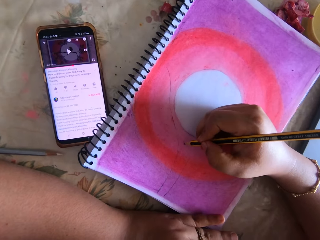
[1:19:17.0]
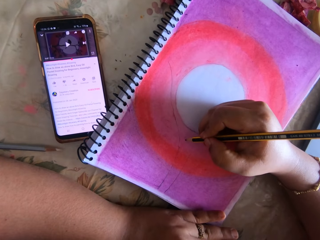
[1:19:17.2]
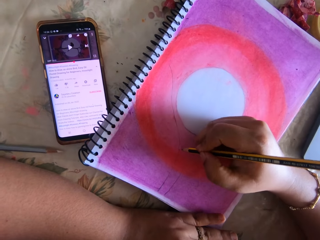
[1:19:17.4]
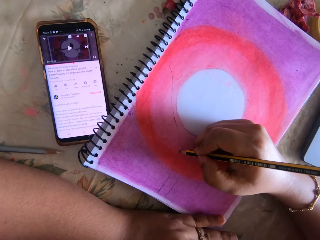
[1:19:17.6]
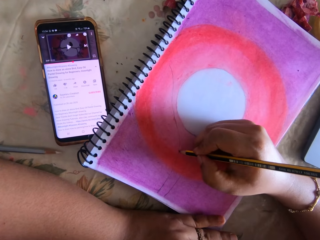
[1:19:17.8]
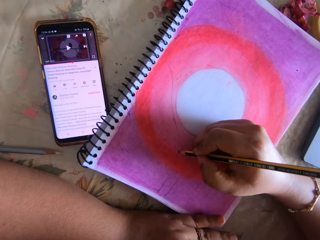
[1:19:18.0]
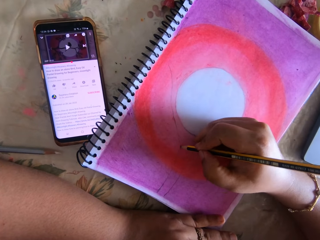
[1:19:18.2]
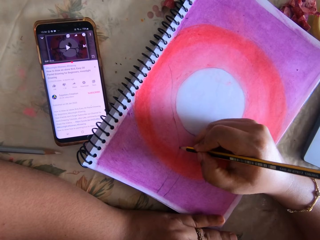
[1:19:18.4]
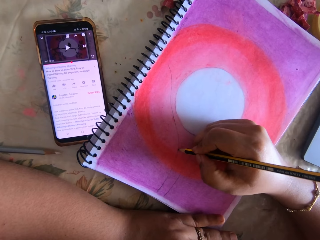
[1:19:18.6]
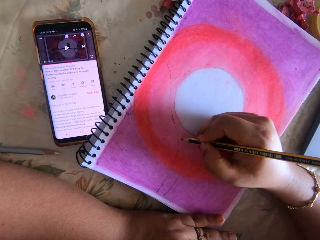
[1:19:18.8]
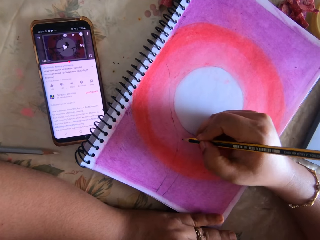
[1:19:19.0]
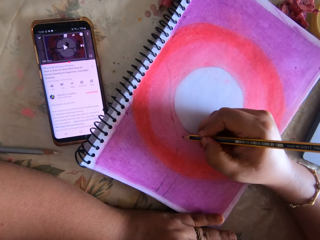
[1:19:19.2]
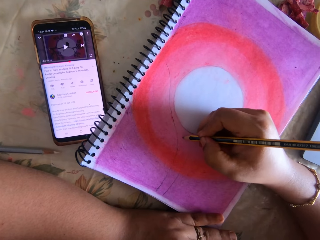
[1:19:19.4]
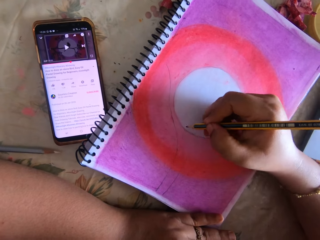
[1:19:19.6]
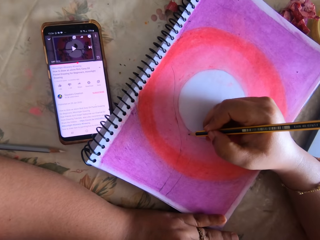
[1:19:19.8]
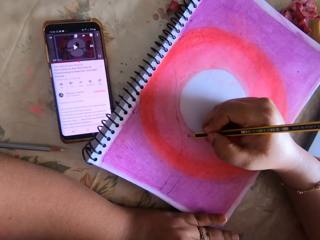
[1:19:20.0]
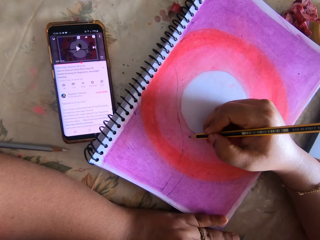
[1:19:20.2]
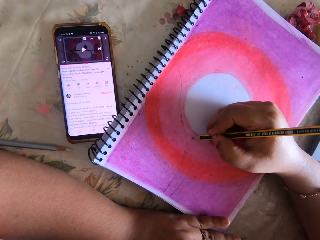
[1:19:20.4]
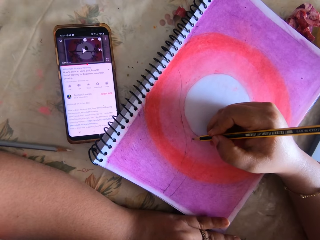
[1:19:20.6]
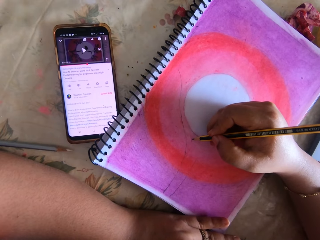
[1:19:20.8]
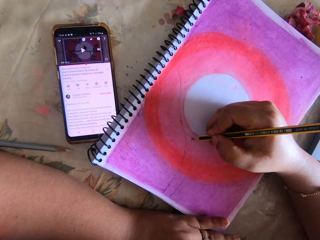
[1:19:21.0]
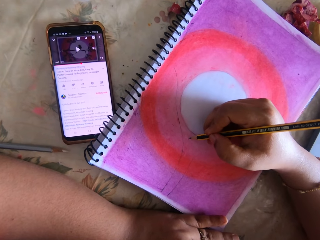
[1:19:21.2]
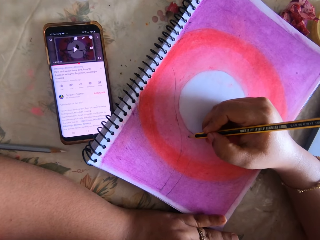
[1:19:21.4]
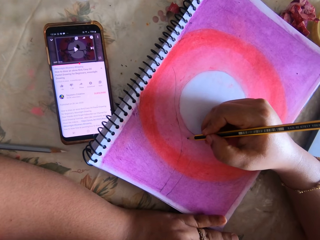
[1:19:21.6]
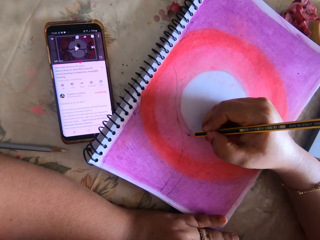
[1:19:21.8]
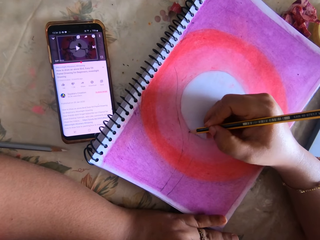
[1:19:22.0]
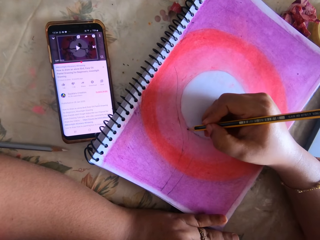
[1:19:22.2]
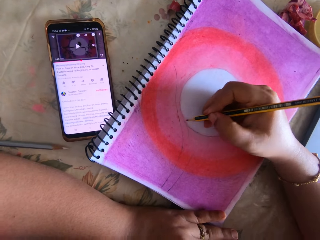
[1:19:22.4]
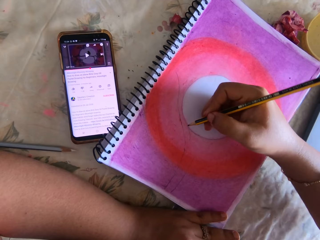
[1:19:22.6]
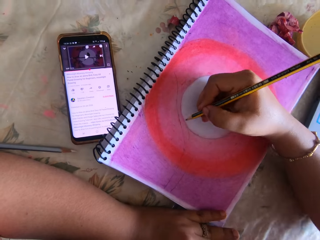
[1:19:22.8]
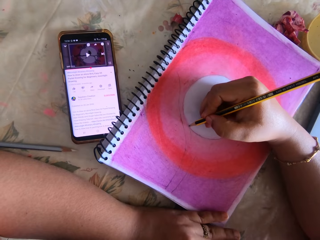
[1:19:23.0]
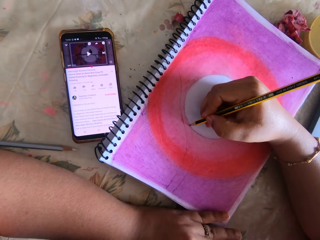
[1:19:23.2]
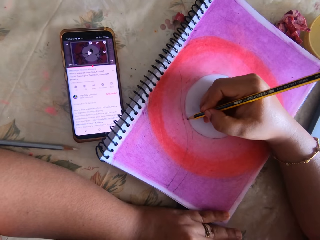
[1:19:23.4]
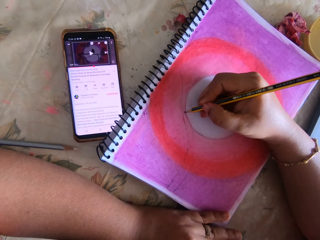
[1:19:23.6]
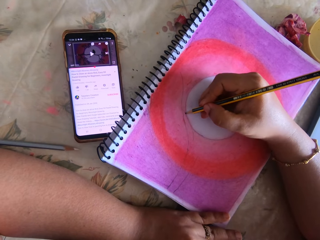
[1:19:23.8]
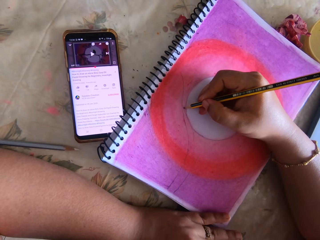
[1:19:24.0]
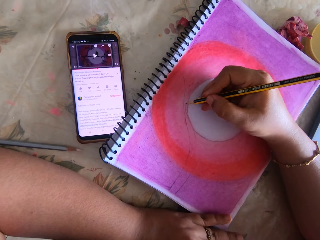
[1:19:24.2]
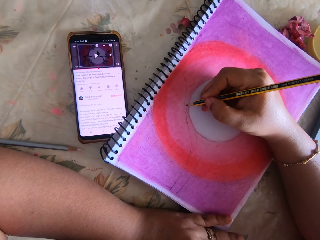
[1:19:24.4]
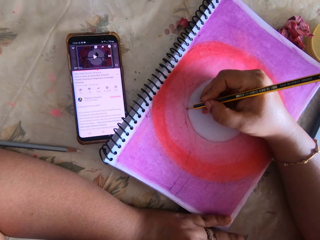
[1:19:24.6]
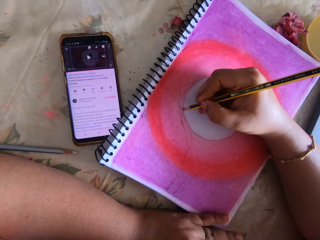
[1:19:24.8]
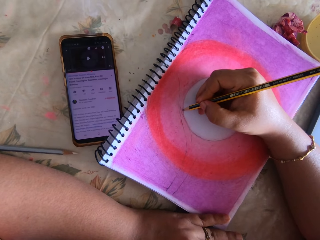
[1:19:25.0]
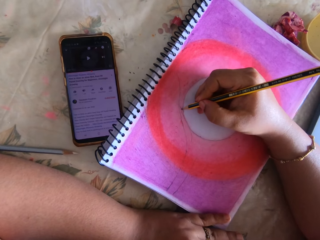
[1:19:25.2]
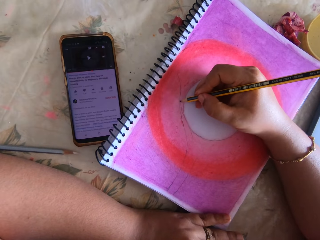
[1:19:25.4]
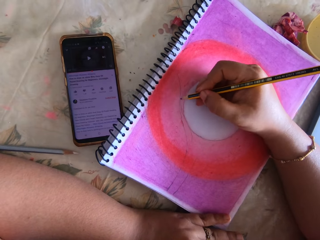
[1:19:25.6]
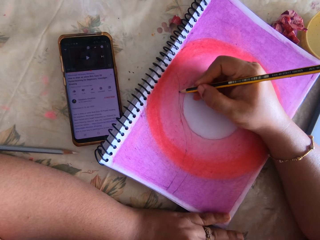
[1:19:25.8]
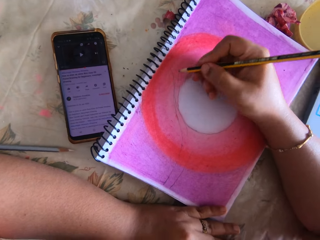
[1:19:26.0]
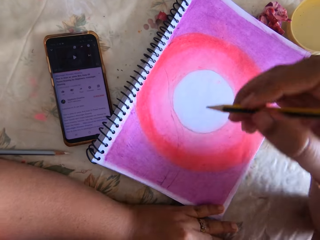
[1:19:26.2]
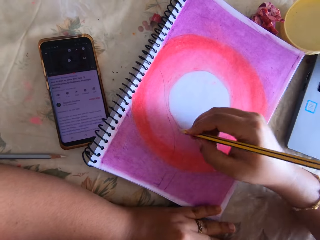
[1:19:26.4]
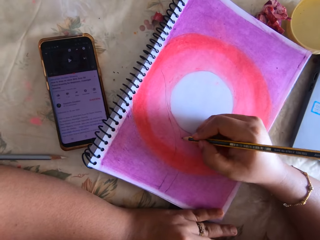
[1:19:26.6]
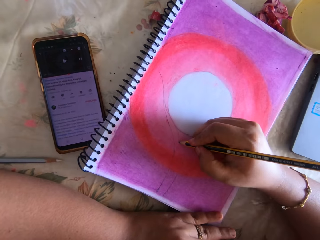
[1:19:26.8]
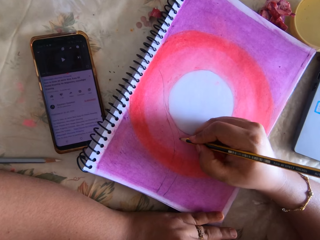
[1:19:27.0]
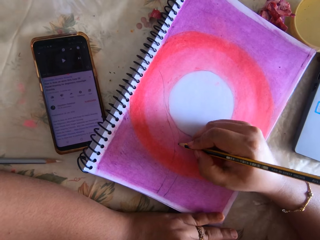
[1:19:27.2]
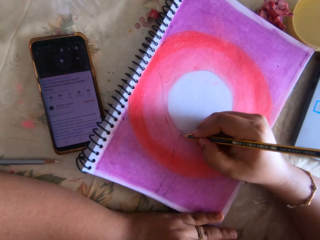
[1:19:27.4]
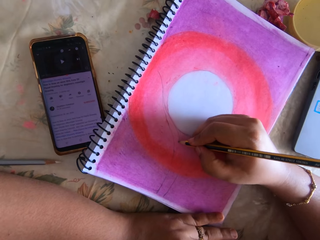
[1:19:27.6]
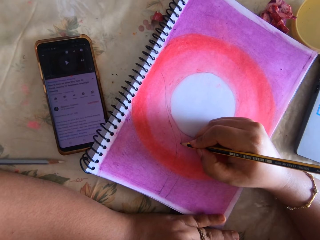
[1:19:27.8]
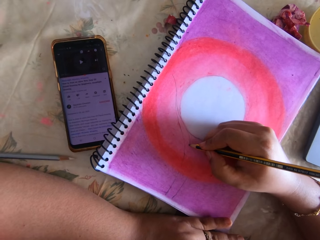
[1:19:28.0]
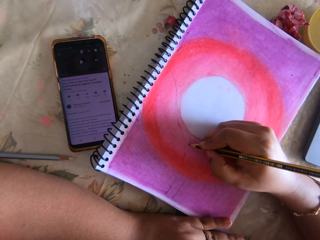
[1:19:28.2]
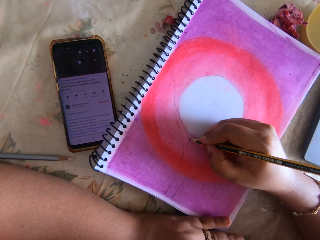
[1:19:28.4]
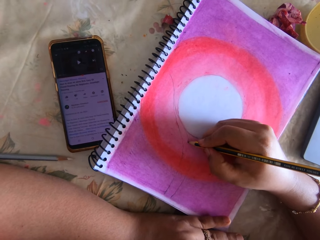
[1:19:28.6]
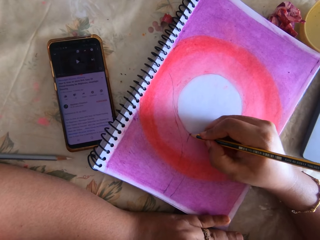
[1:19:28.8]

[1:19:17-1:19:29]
The camera wearer draws using a pencil. They write.

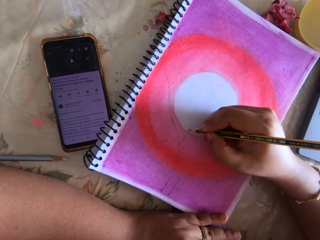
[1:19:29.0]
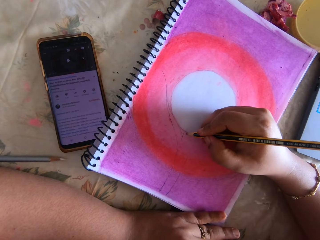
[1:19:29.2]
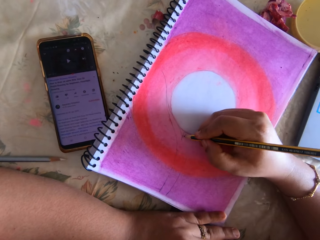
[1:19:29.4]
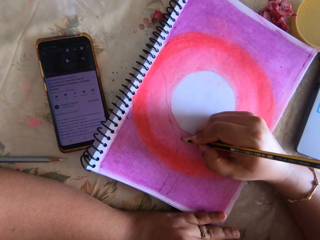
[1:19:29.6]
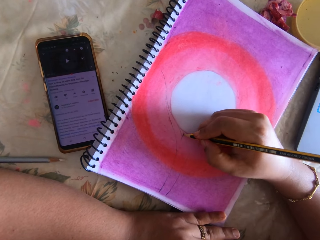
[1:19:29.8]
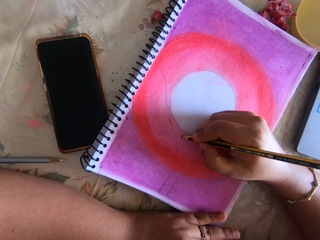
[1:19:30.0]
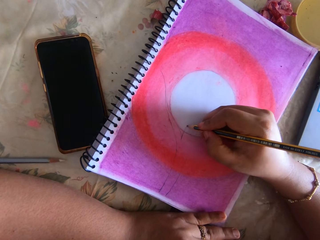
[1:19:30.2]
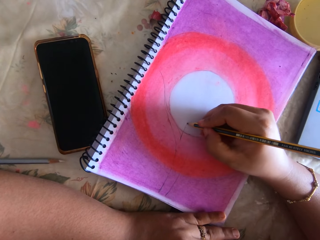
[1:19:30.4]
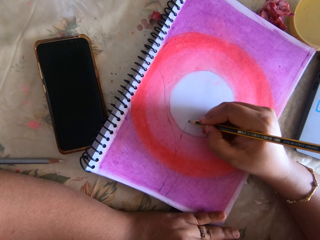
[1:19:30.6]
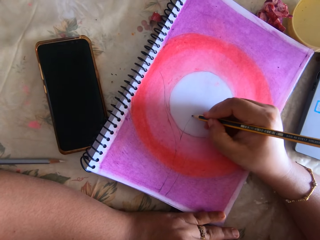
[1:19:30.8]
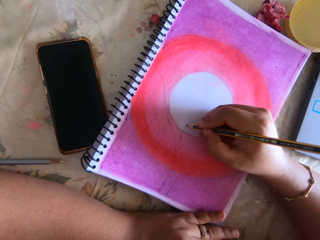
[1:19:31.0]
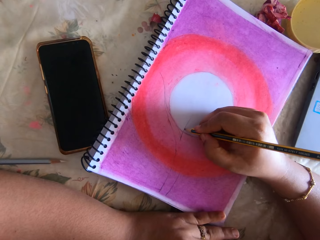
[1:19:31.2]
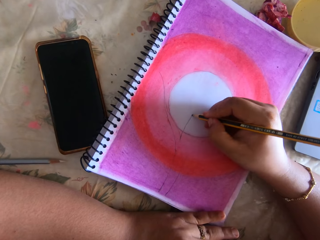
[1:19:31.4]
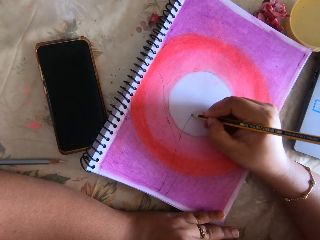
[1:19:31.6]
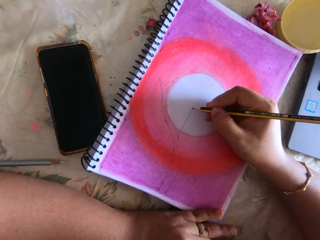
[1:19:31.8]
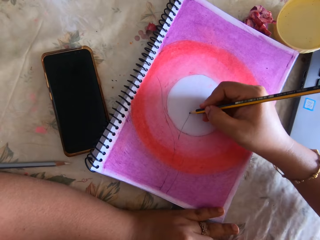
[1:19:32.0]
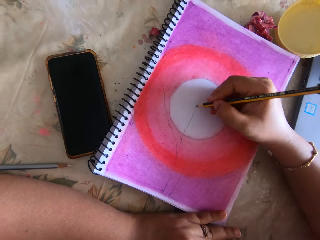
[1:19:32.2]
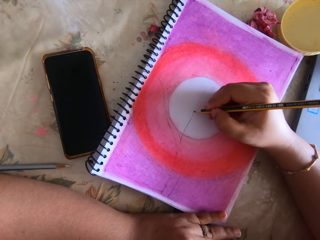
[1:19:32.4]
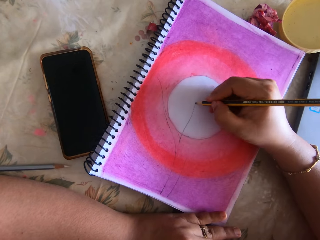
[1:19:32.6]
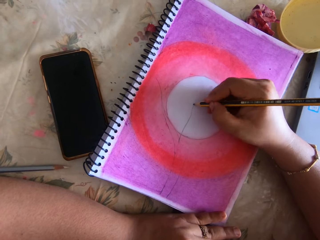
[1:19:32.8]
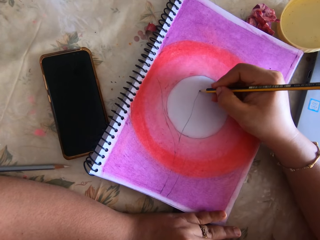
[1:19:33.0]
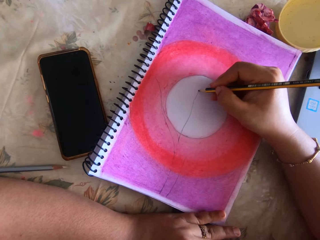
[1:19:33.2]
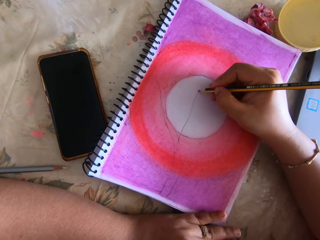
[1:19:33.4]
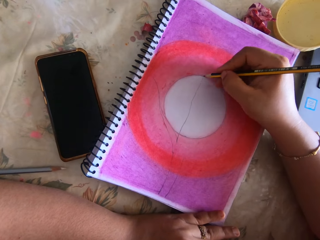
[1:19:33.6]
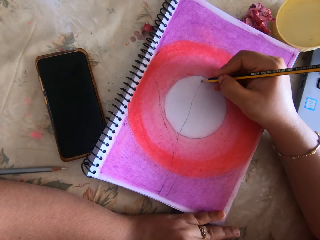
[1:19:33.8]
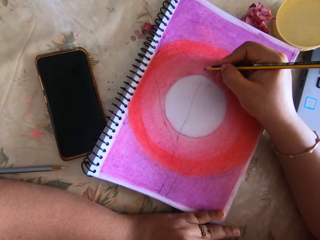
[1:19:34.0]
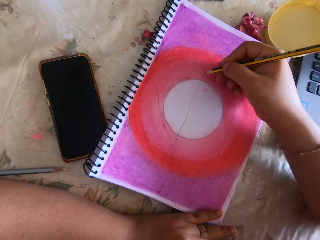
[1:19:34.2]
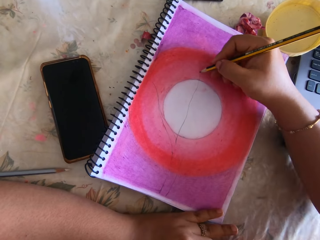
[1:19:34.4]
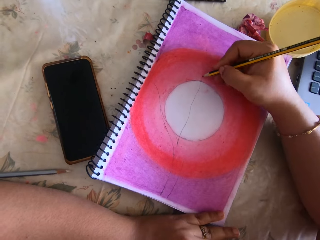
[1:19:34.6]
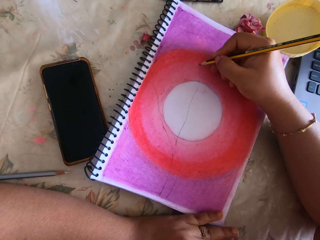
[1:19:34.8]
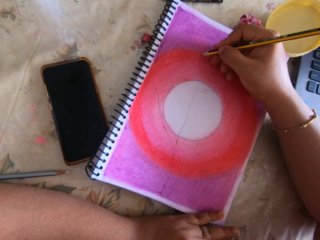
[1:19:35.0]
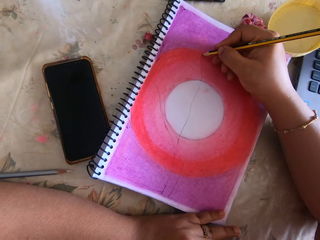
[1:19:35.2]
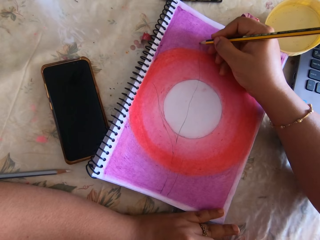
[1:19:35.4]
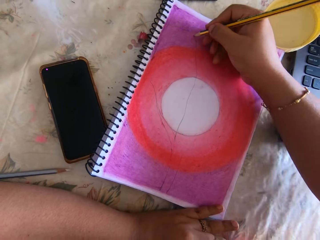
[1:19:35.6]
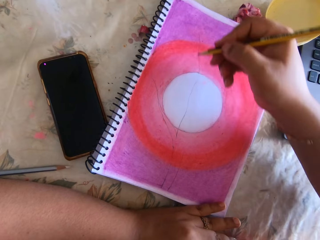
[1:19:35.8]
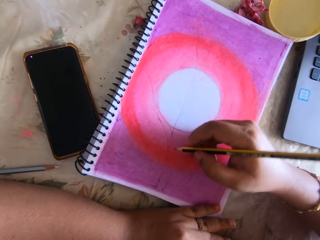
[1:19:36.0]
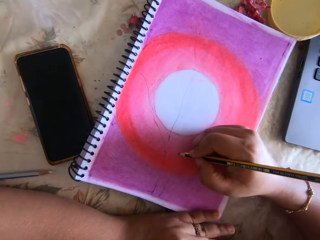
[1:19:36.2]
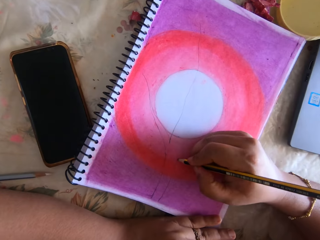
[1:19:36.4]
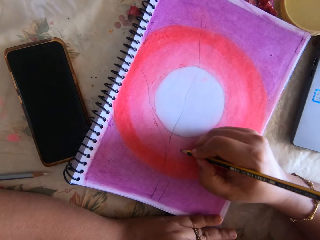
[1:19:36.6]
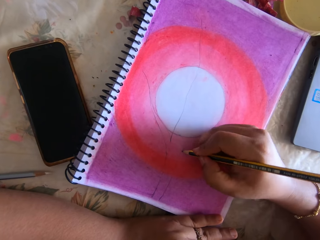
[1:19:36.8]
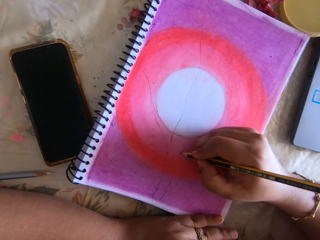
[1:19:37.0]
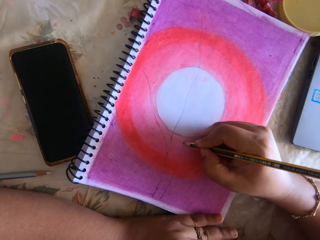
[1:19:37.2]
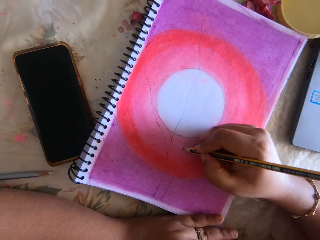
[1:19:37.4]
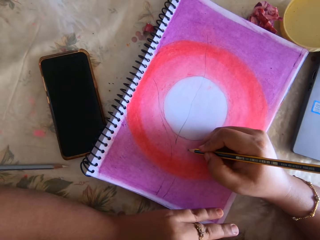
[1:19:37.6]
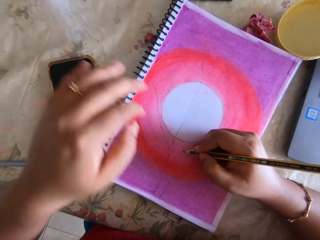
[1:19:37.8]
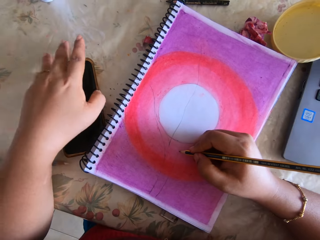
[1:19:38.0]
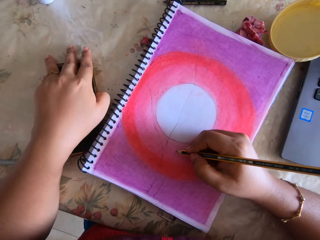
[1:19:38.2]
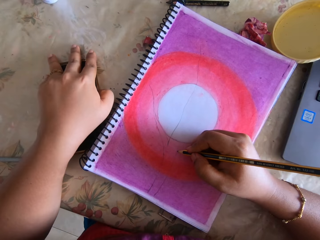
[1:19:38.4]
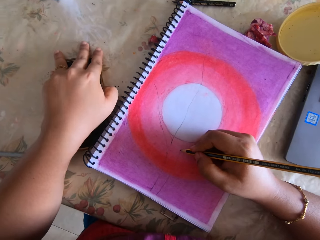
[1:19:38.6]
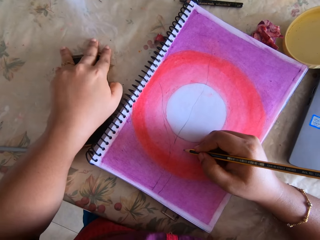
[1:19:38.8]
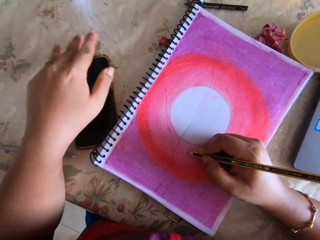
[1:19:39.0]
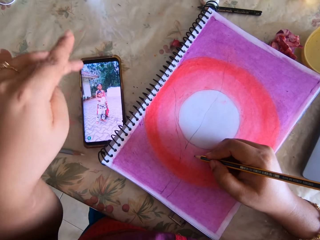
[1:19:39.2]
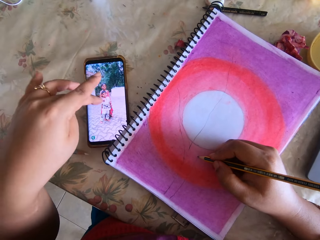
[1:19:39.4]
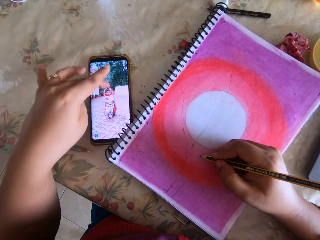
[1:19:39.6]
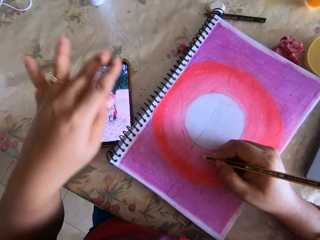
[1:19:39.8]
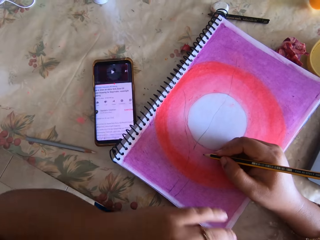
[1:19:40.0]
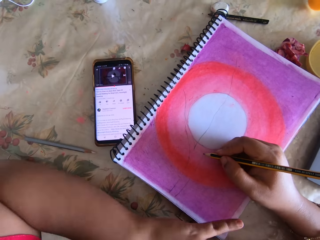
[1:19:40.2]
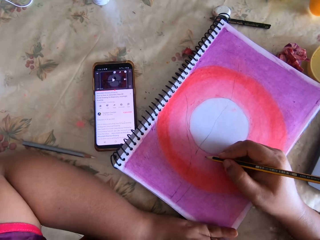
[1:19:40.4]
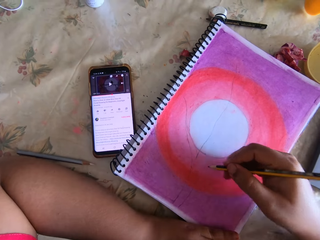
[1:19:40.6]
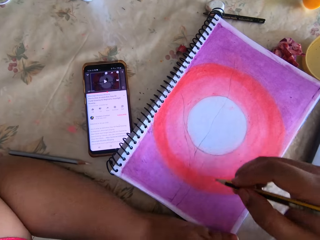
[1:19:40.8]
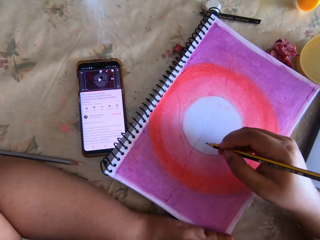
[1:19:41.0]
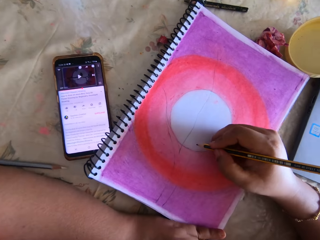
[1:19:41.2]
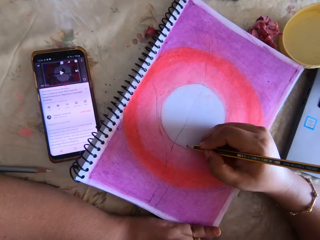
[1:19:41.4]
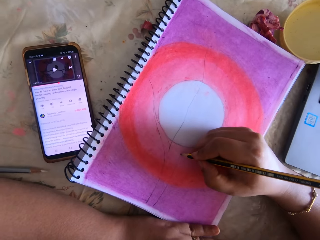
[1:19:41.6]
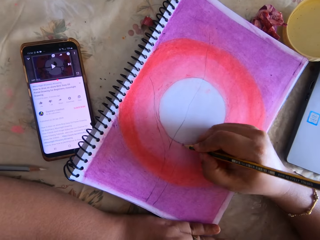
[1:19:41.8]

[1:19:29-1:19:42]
The camera wearer presses the phone.
